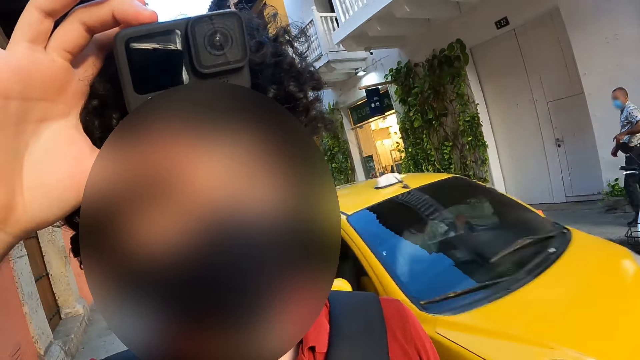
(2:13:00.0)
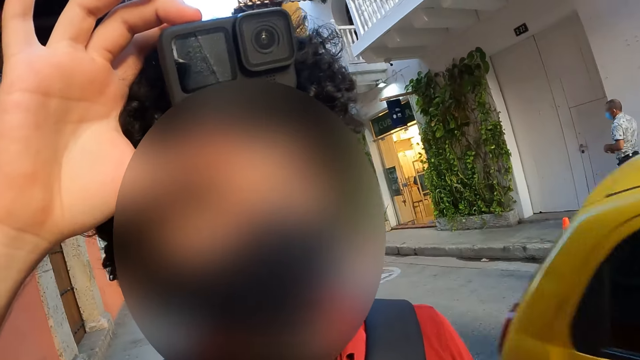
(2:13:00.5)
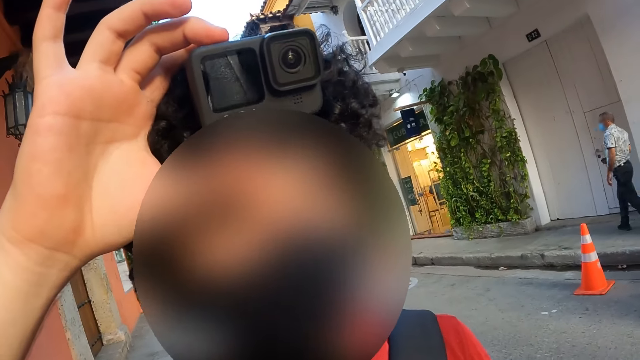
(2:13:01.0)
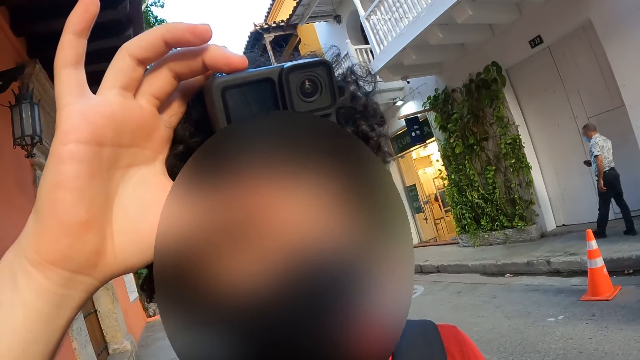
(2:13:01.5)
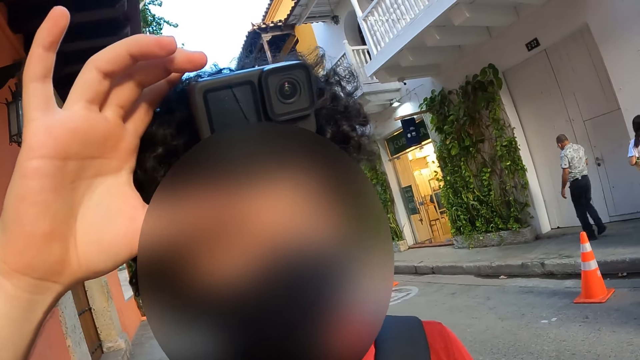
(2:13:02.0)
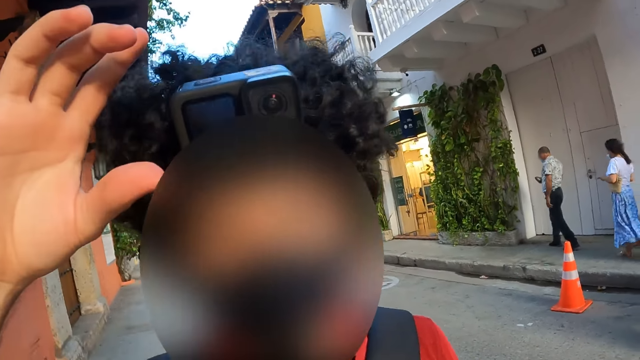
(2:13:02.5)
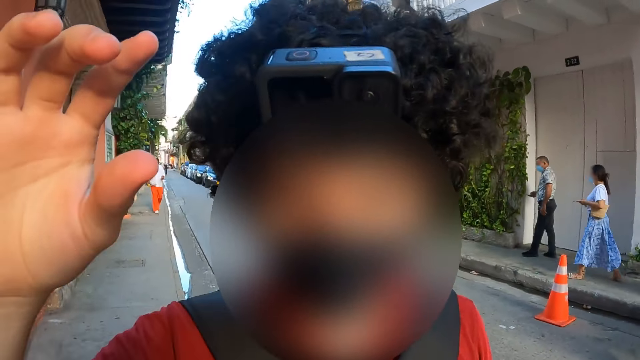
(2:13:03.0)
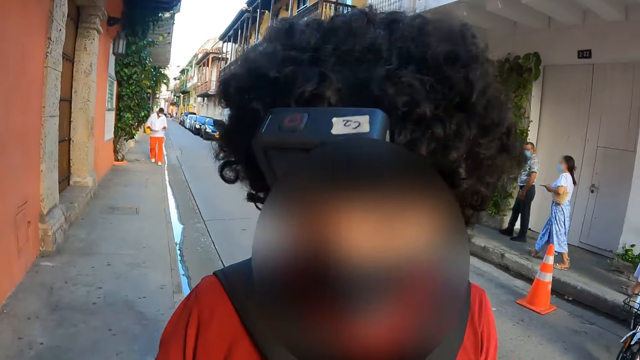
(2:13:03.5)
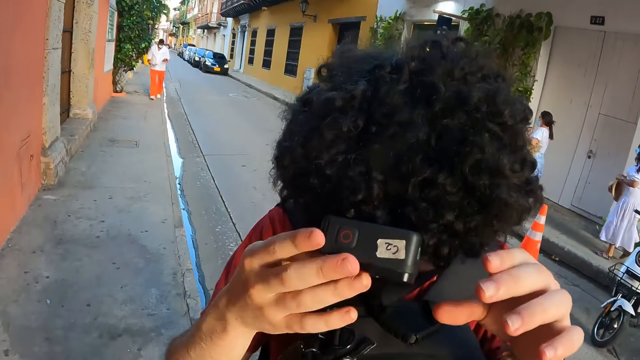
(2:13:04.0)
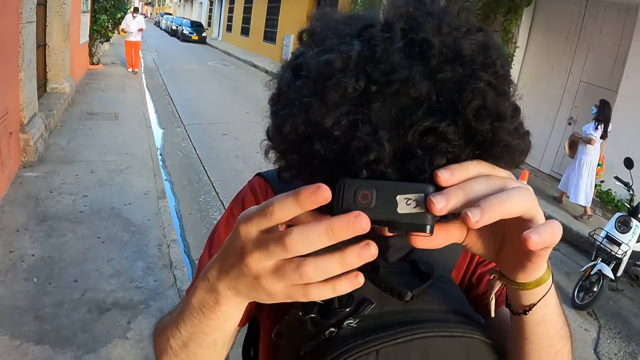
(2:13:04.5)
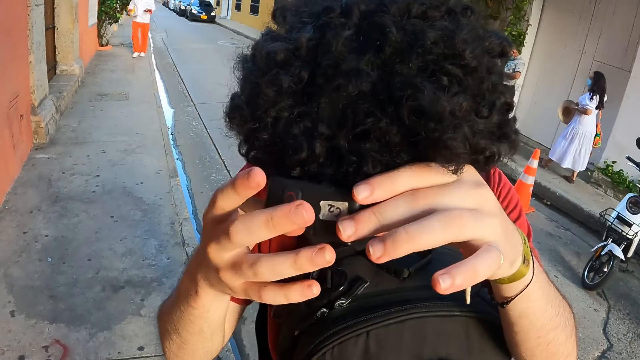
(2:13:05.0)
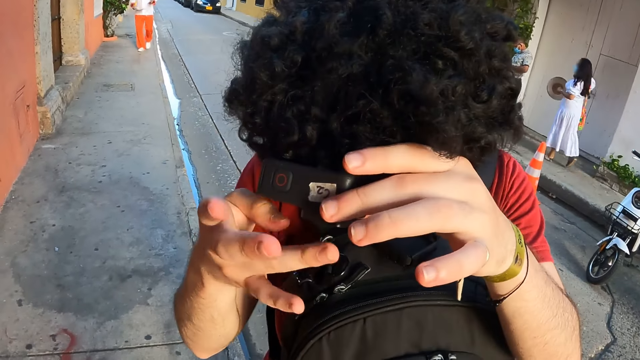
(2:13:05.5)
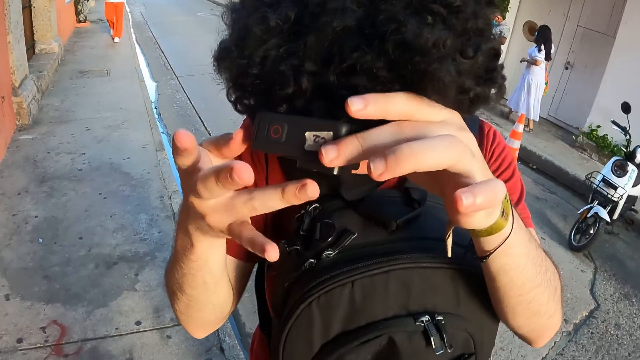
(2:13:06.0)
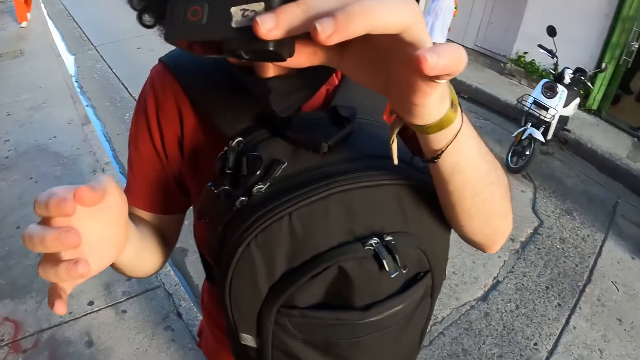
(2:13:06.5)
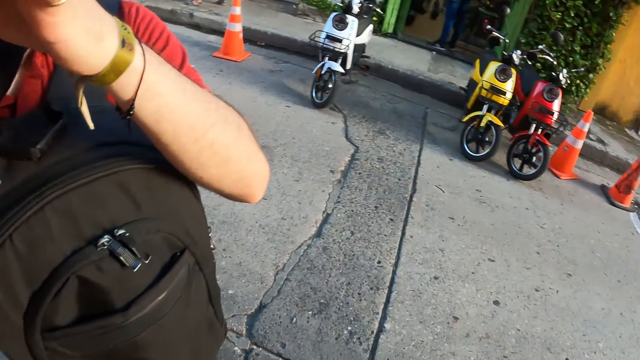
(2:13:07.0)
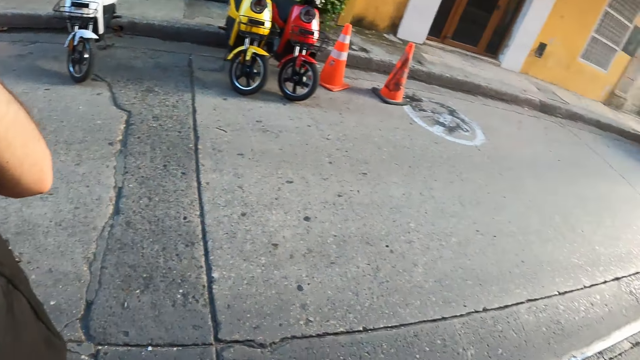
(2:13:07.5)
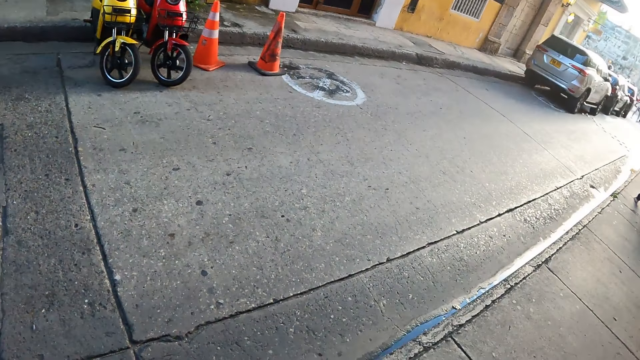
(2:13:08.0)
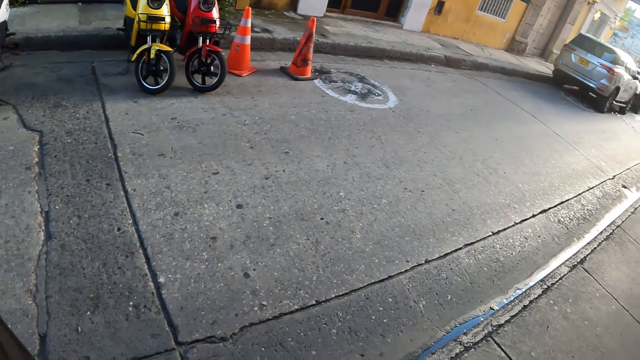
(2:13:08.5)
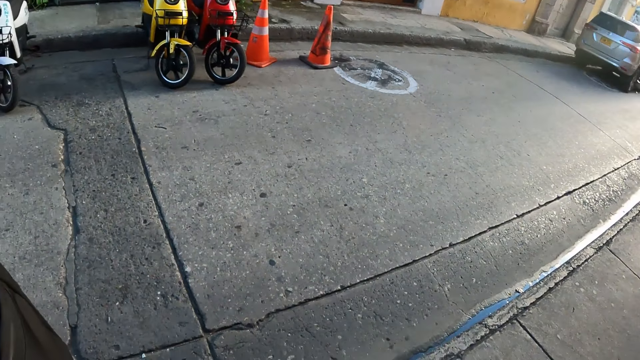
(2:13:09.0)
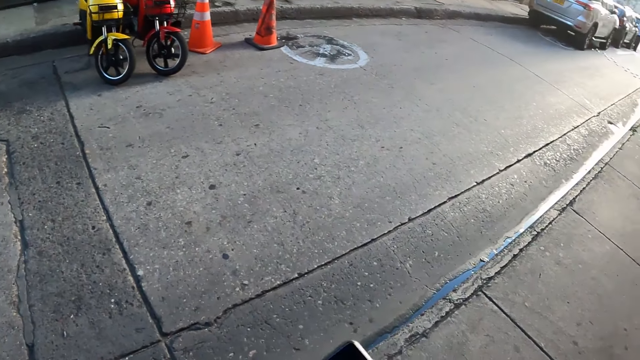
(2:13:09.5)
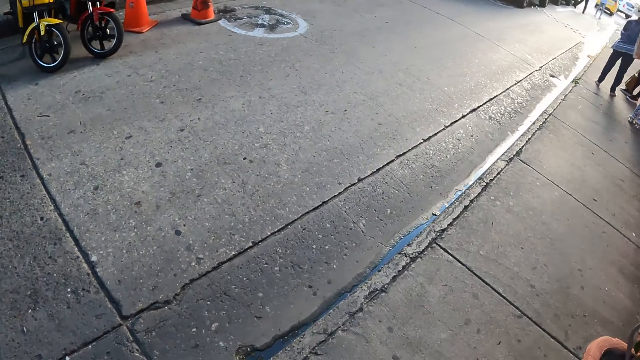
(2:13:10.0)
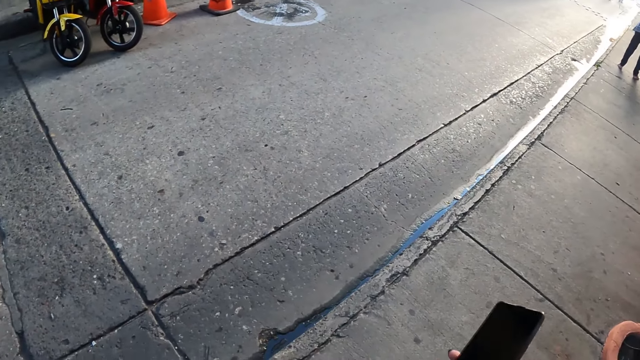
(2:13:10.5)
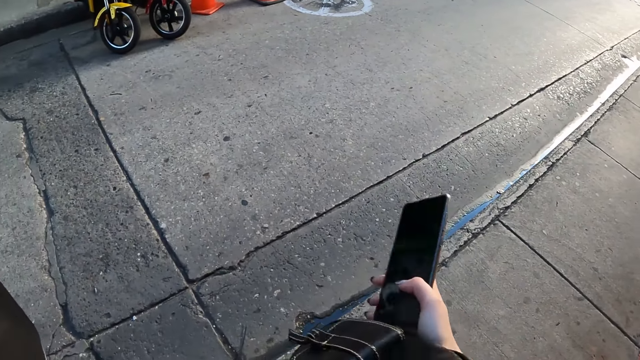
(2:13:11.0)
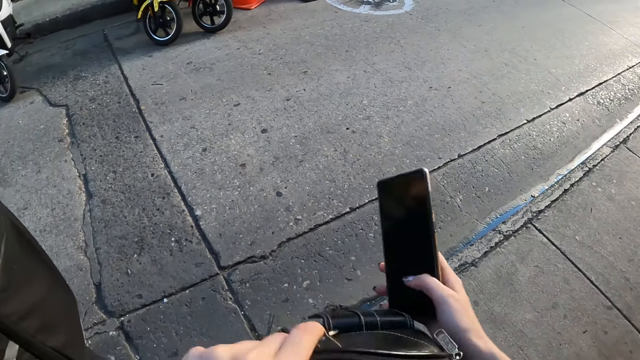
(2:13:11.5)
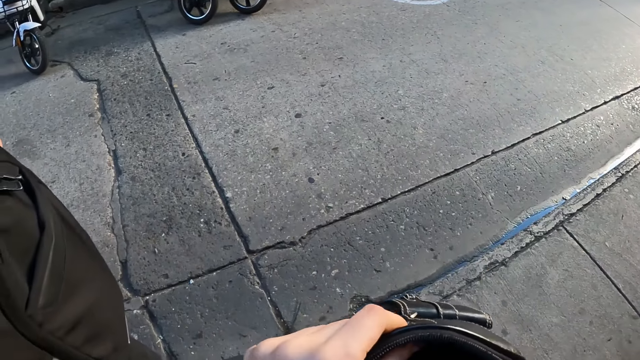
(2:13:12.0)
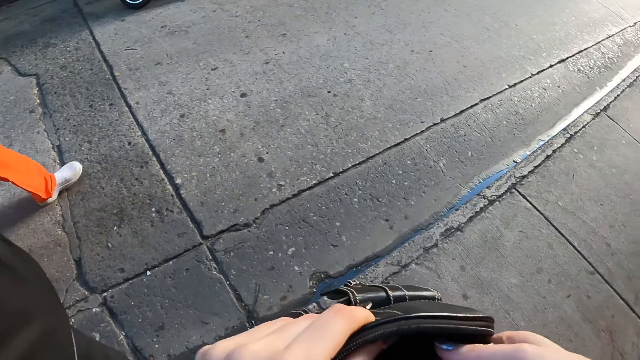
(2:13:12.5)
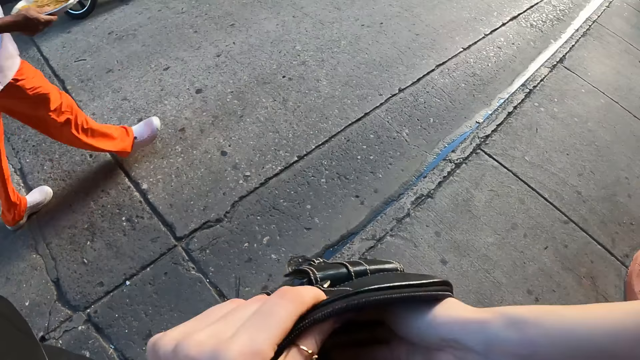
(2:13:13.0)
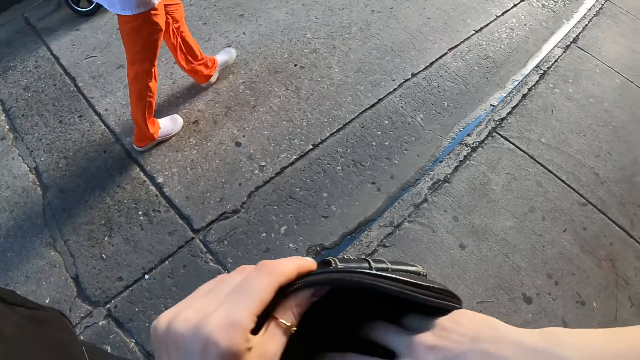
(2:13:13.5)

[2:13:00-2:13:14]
A man interacts with the camera wearer. The camera wearer looks at the man. The man holds a camera on his head with both hands. The camera wearer looks at the man. They hold a mobile phone, look around a street, open a backpack, hold the mobile phone, and put the mobile phone in the backpack.

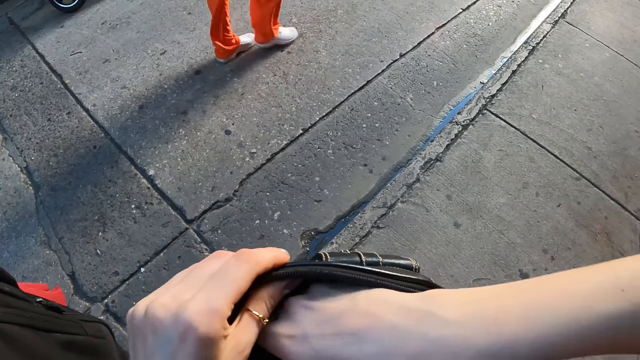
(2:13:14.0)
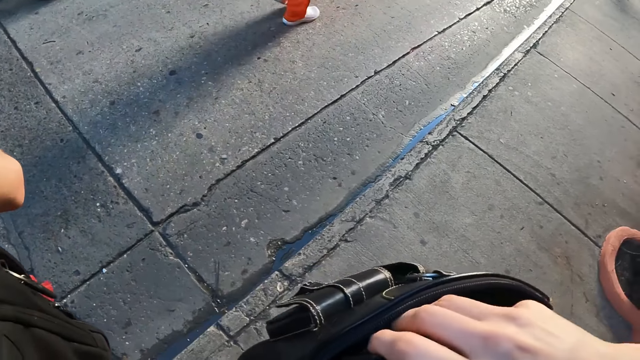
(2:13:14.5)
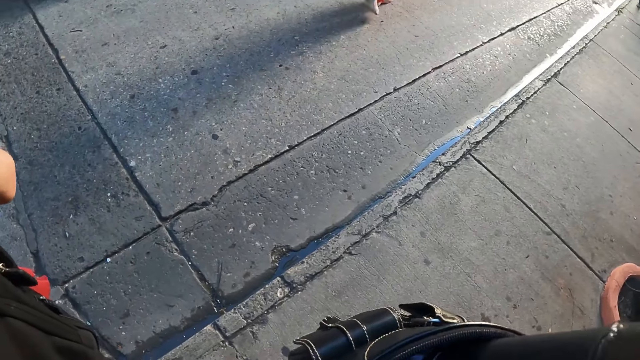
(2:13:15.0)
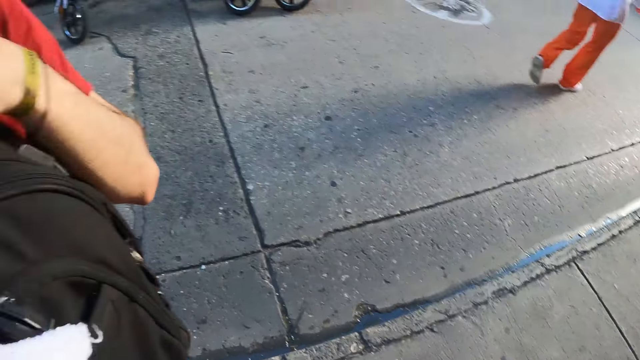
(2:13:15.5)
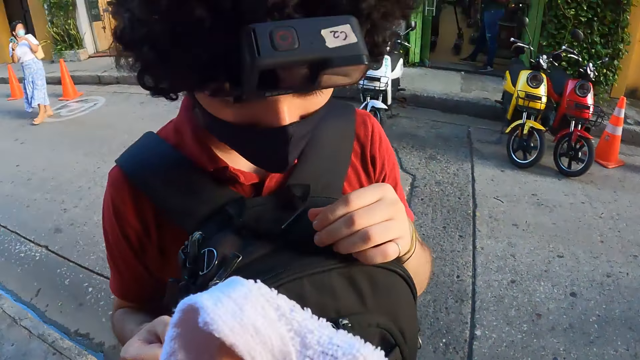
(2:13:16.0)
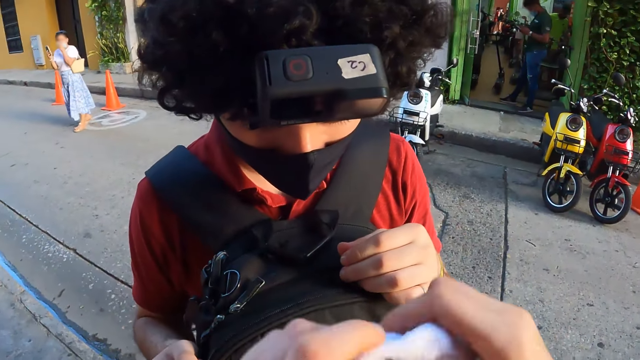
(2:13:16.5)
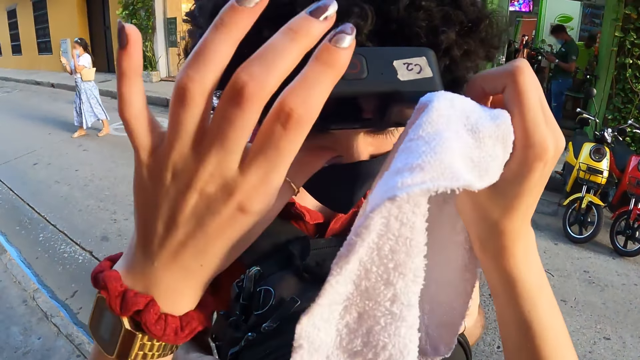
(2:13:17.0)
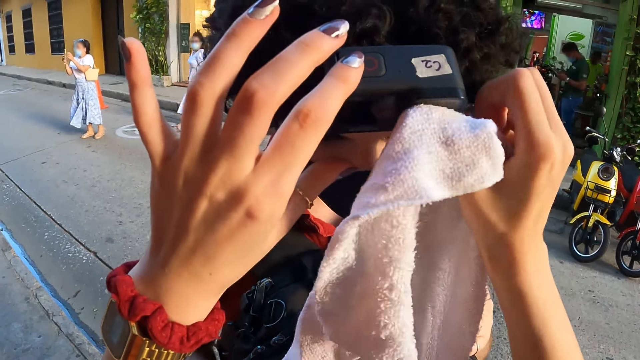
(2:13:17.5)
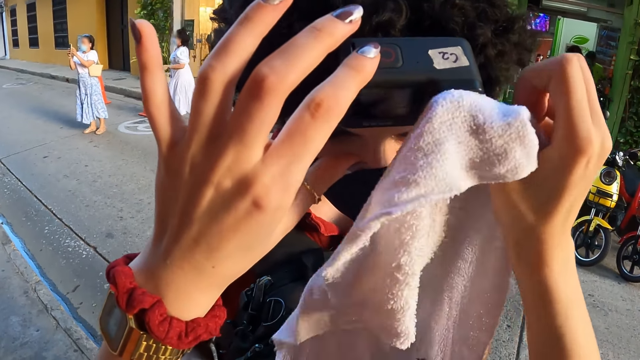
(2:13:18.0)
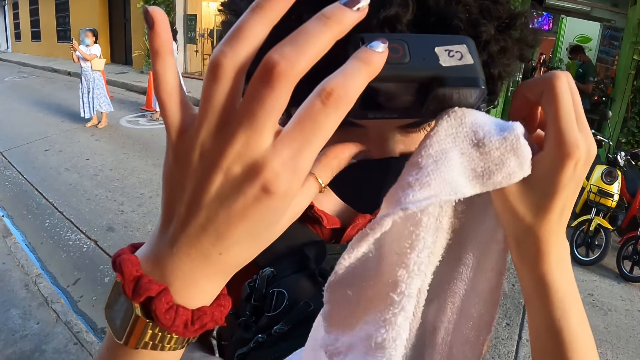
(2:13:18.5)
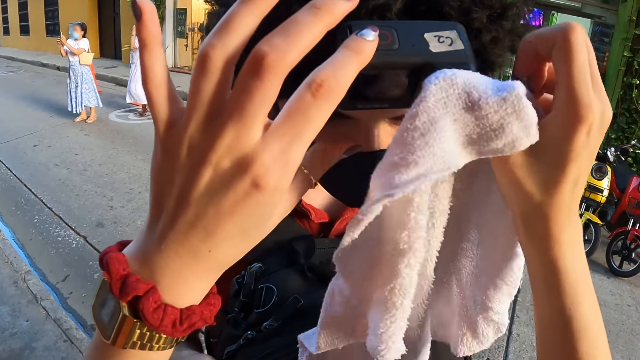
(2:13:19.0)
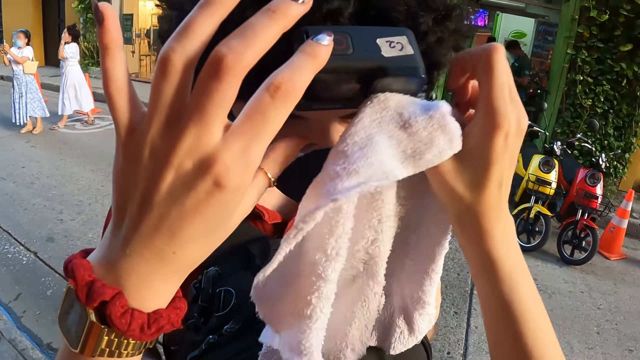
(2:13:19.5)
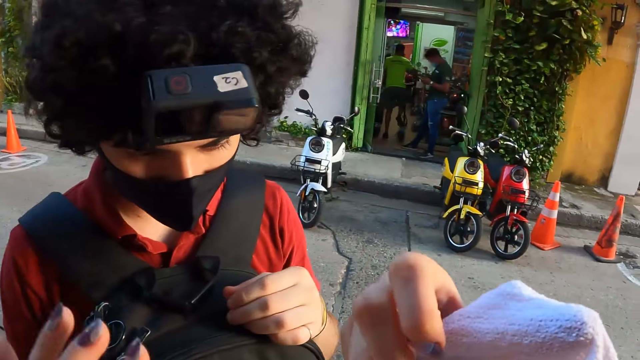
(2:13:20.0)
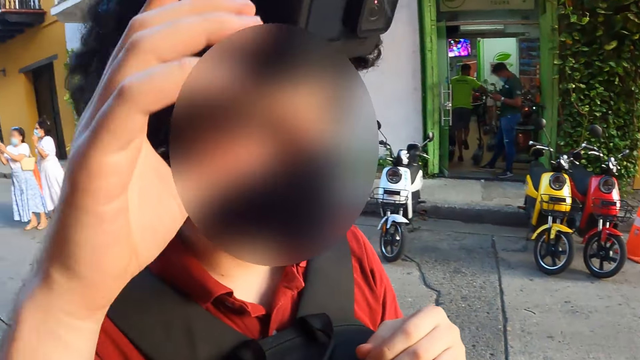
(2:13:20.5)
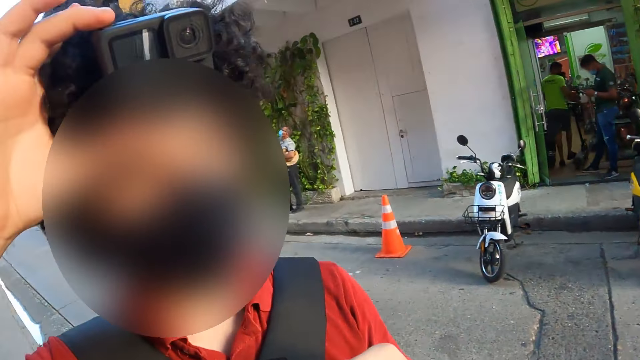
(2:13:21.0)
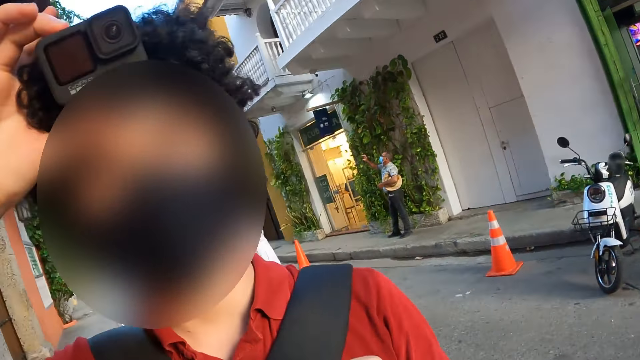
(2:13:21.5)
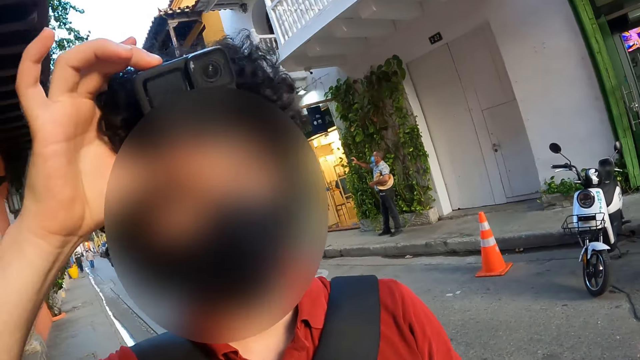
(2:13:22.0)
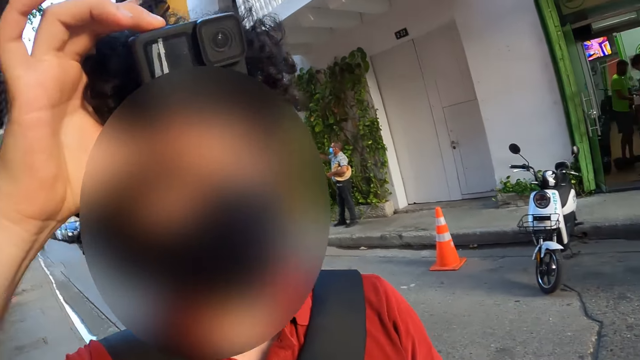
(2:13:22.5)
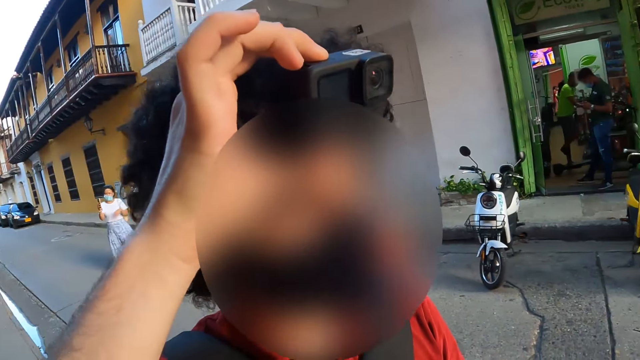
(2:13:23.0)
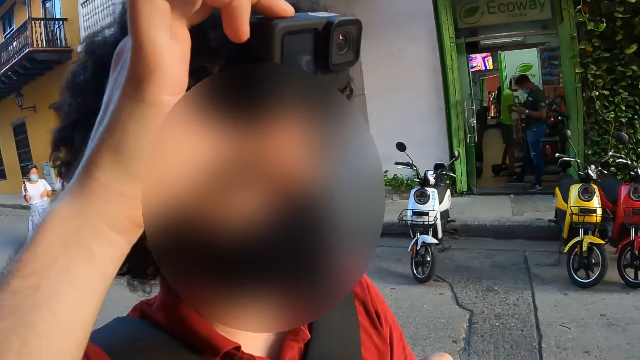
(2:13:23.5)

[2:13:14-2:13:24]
The camera wearer searches the backpack. They hold a towel and wipe the camera on a man with the towel. They hold the towel and look at the man. The man holds the camera with his right hand.
